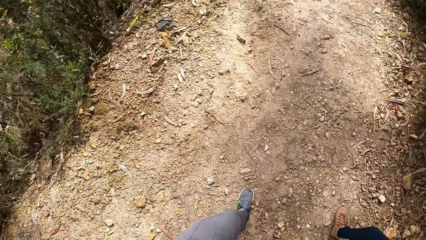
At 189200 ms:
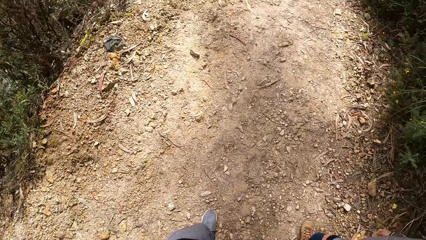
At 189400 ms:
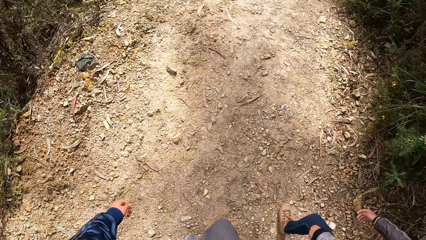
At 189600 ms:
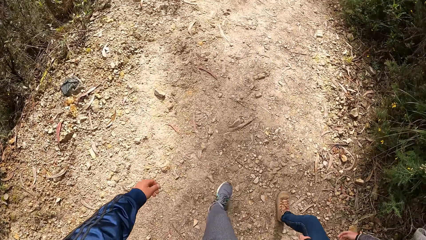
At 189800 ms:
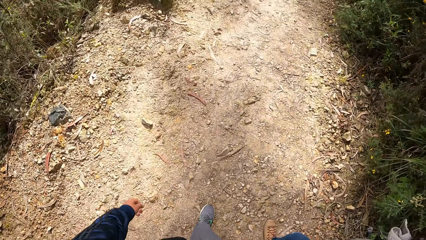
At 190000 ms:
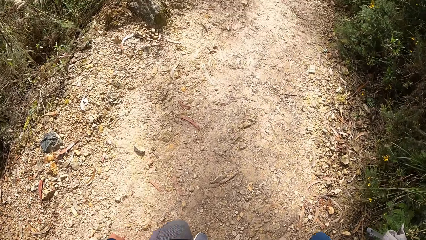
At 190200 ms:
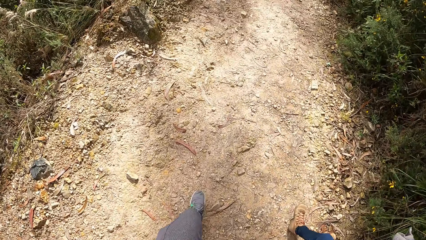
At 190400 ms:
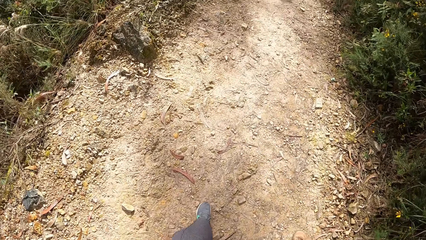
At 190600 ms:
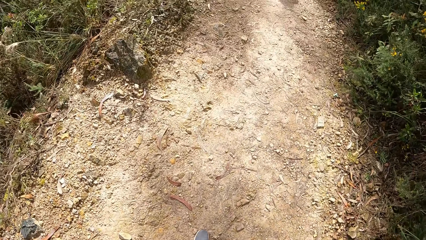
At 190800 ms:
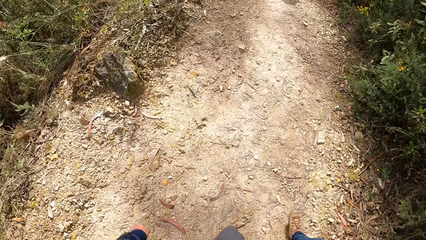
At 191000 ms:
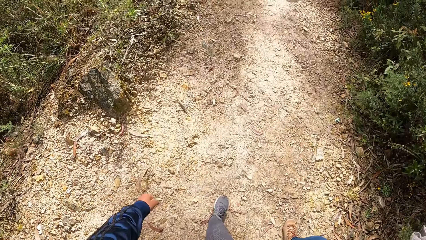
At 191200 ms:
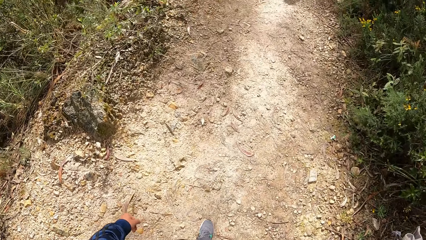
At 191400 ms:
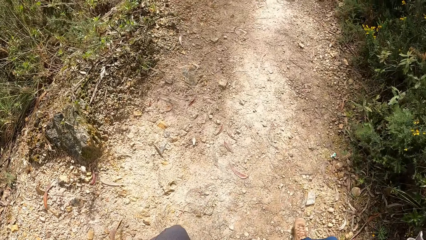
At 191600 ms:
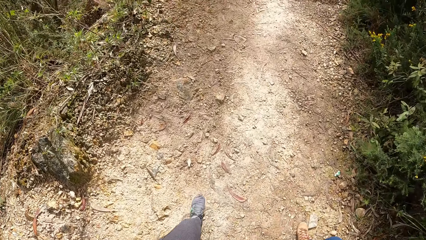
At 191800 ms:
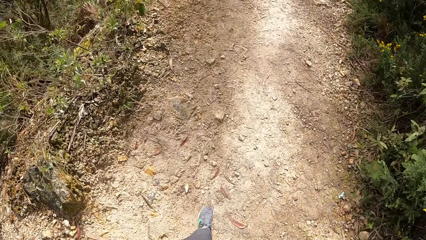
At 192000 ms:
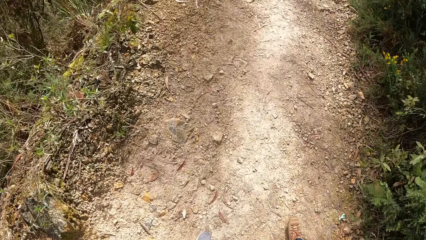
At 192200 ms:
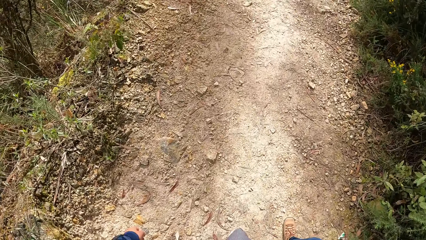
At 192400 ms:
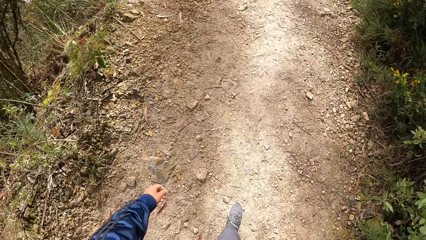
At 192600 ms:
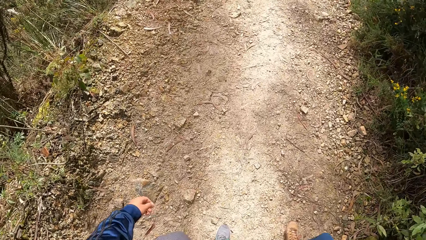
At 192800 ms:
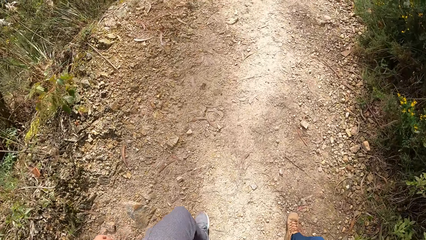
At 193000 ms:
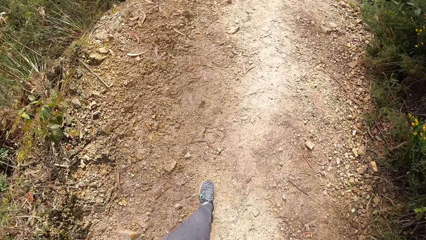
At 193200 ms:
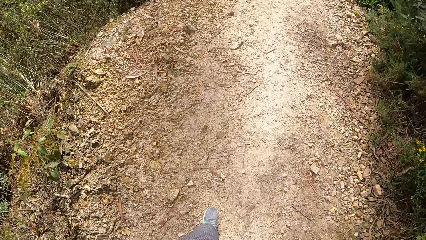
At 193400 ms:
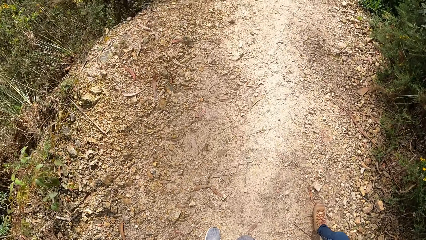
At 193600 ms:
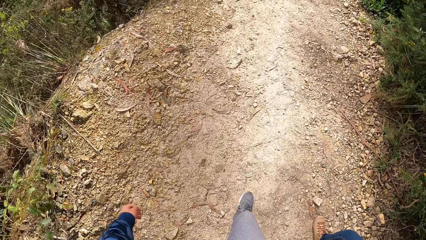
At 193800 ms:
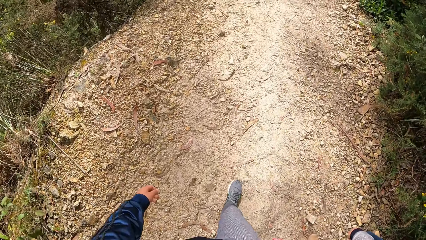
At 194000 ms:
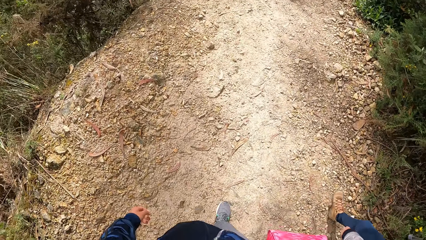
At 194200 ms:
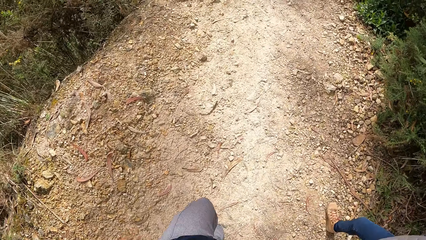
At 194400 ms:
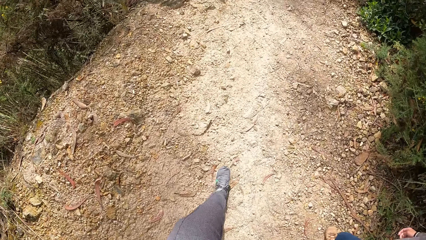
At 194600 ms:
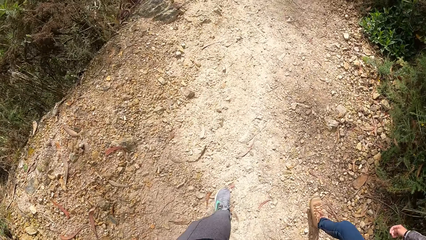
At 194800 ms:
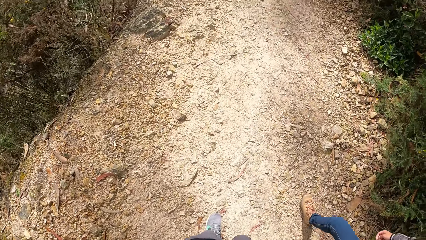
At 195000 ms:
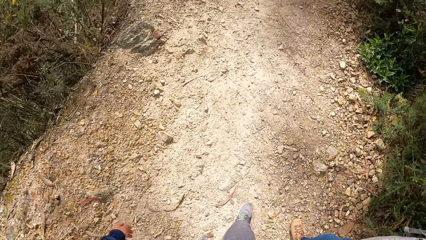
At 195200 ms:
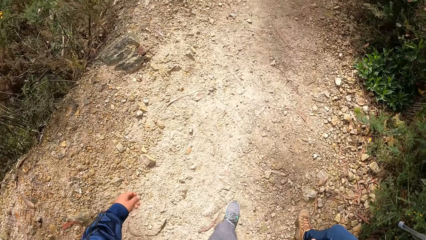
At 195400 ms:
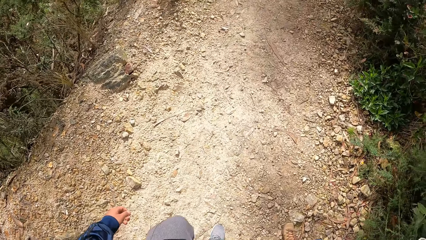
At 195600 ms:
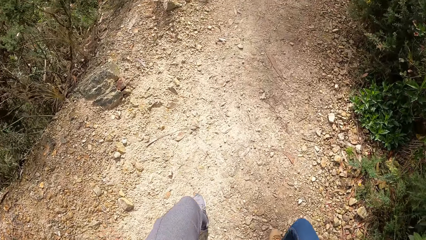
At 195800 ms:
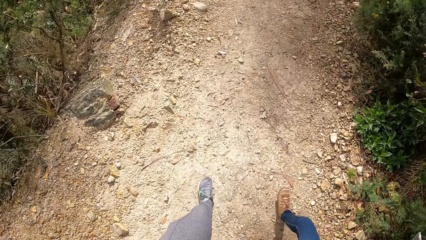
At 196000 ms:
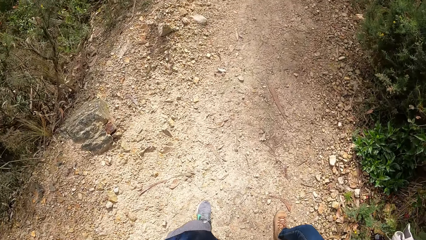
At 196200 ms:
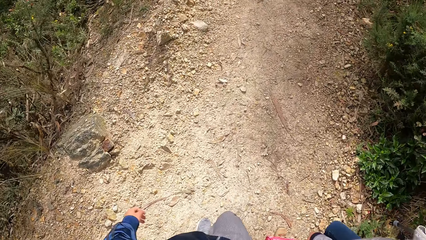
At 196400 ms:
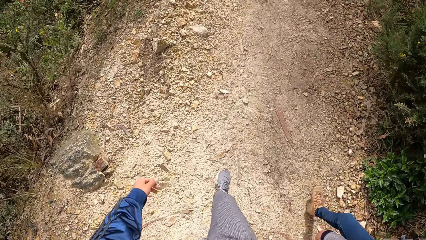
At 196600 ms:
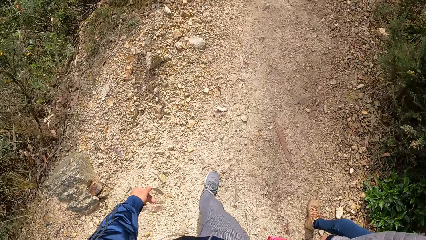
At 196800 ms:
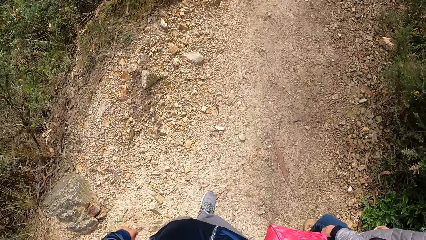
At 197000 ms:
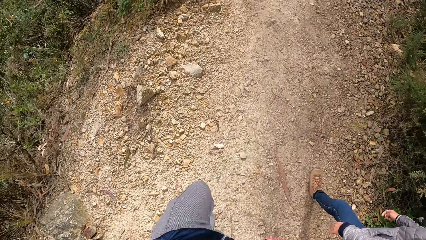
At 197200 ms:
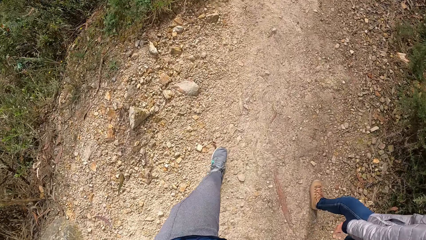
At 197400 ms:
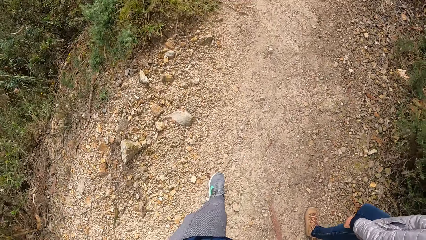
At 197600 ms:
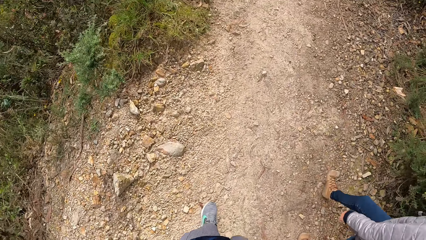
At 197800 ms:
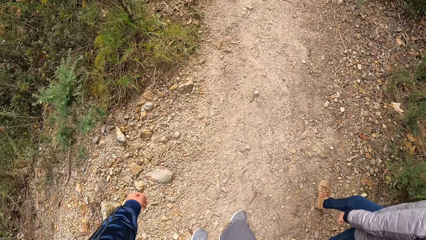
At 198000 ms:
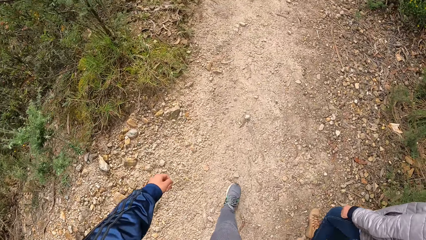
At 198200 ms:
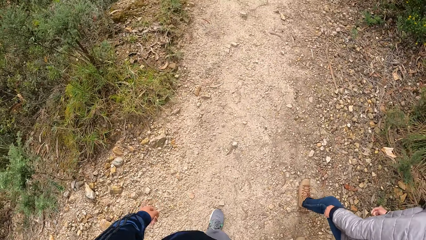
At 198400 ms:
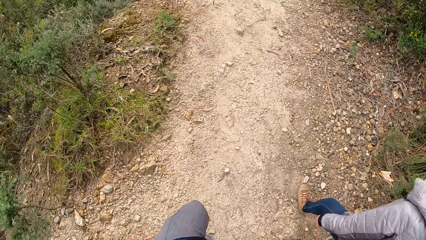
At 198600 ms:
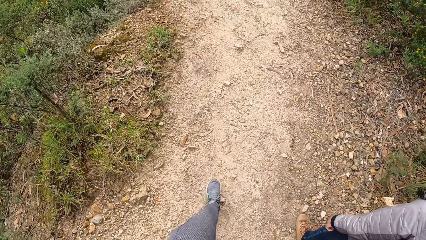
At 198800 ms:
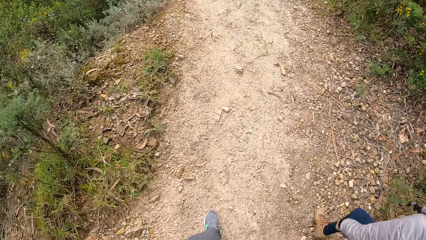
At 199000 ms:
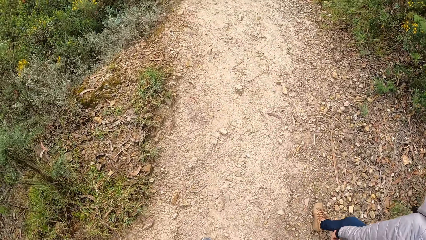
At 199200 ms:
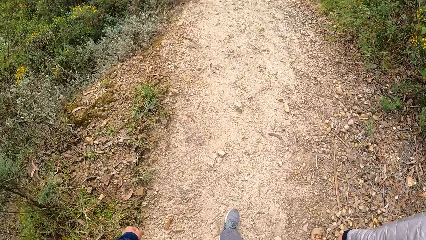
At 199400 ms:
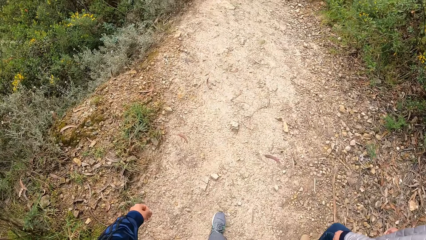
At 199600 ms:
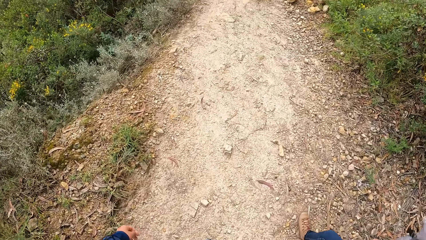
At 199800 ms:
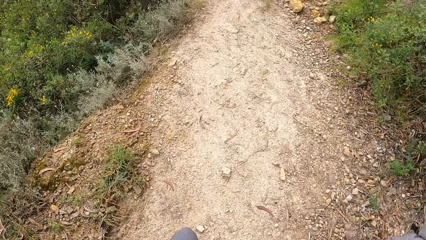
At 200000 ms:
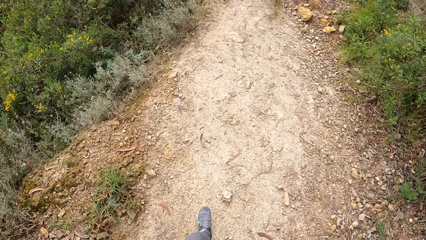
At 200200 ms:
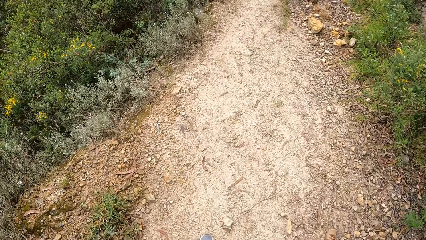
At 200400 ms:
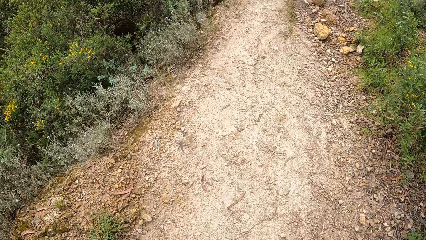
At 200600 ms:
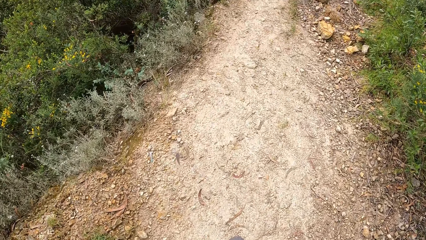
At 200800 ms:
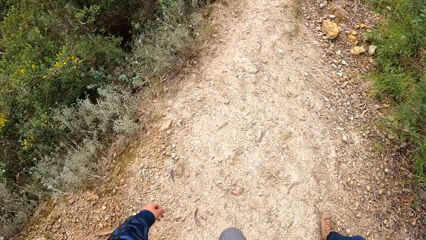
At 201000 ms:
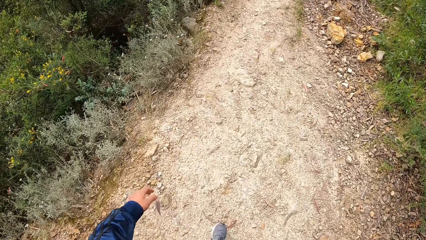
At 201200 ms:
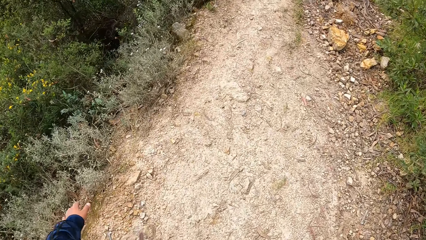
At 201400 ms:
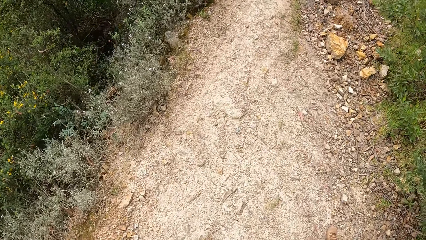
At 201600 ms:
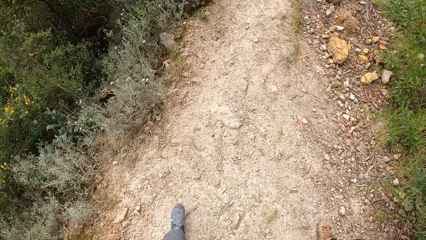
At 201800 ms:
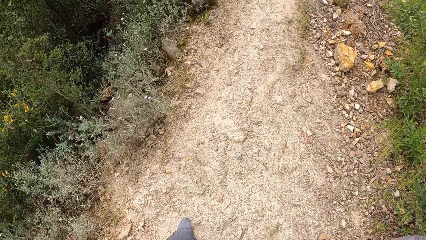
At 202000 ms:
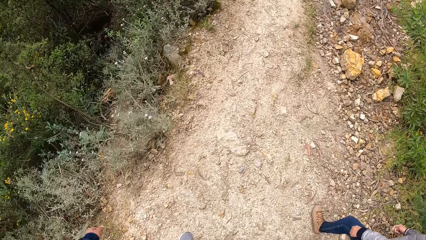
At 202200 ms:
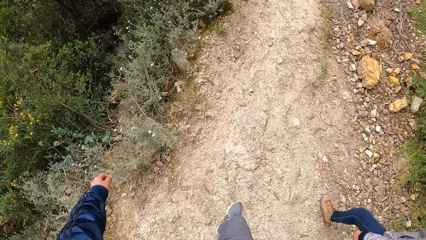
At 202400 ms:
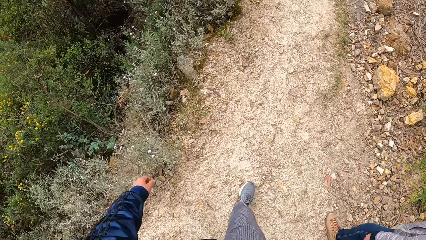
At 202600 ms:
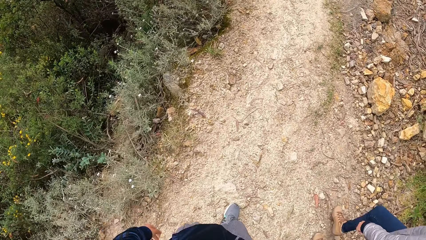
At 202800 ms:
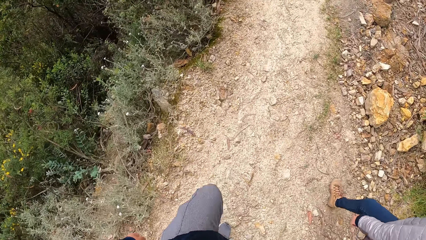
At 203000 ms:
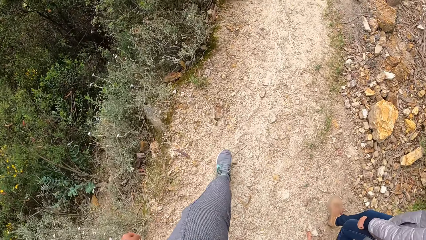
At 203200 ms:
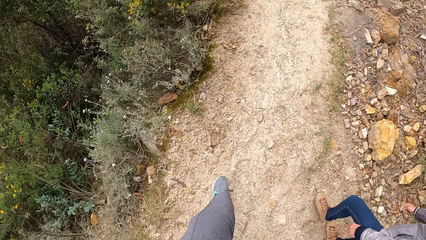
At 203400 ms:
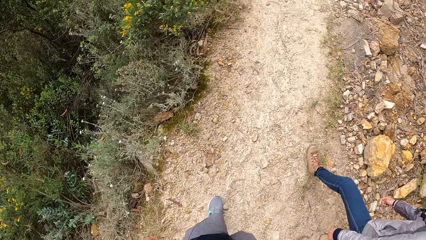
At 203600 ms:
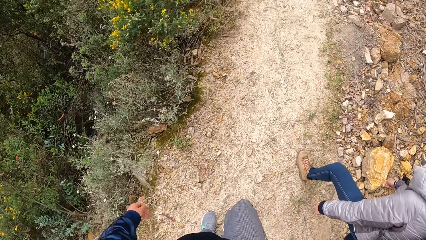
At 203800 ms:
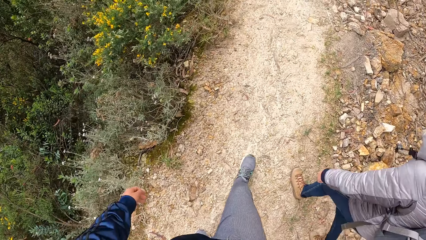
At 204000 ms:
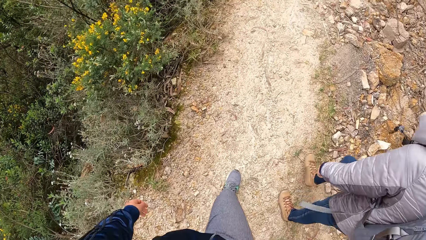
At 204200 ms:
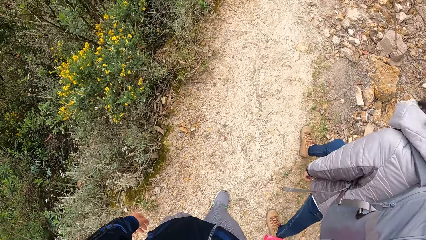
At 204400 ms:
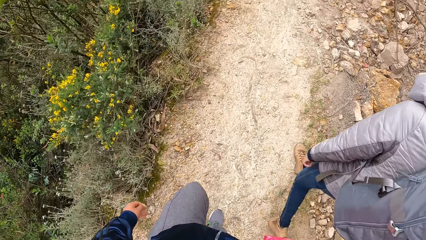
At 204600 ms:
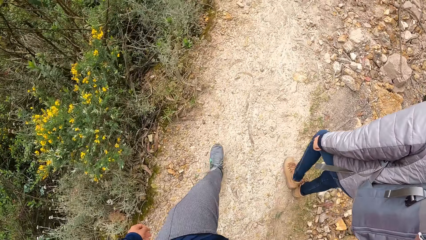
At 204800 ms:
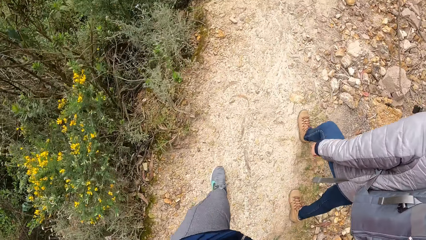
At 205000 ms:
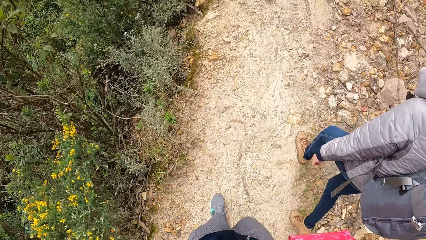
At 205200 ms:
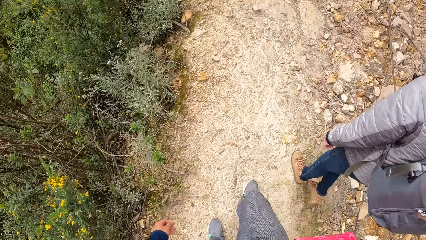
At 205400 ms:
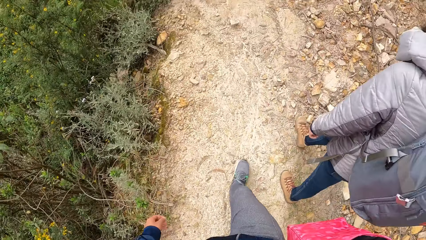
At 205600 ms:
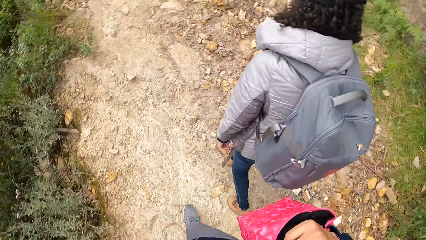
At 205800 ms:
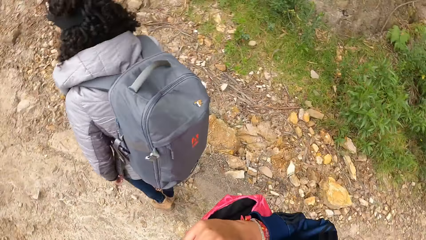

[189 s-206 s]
The camera wearer looks down.
